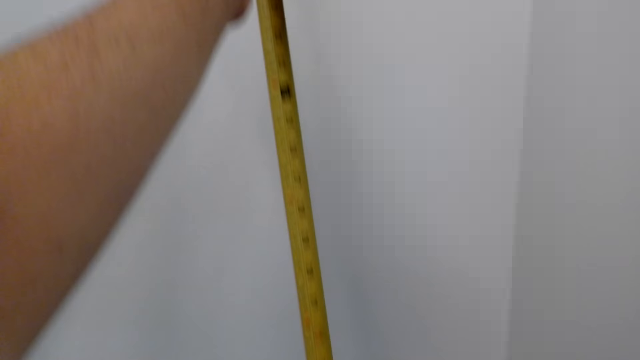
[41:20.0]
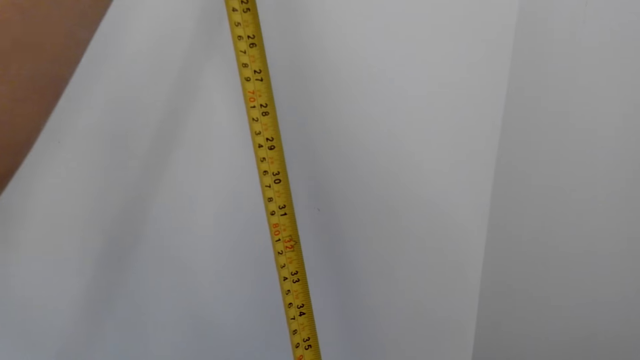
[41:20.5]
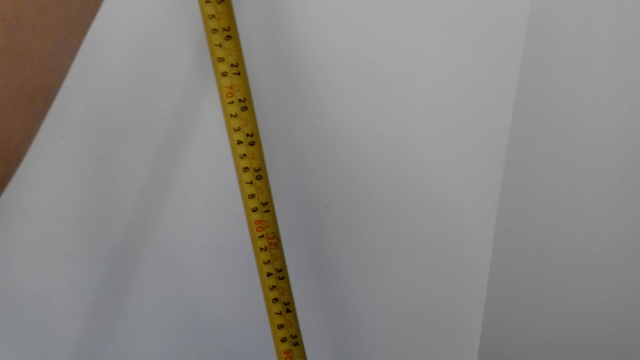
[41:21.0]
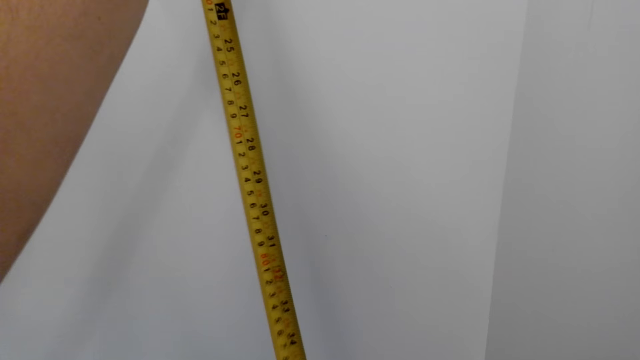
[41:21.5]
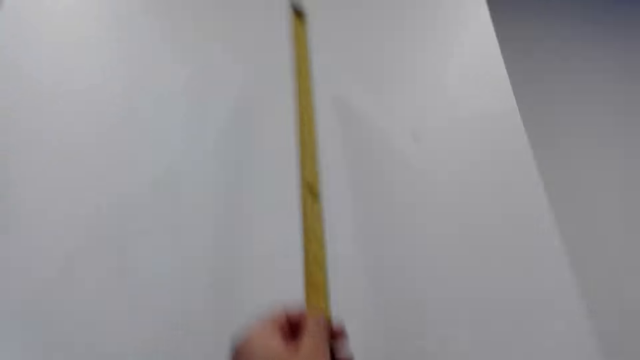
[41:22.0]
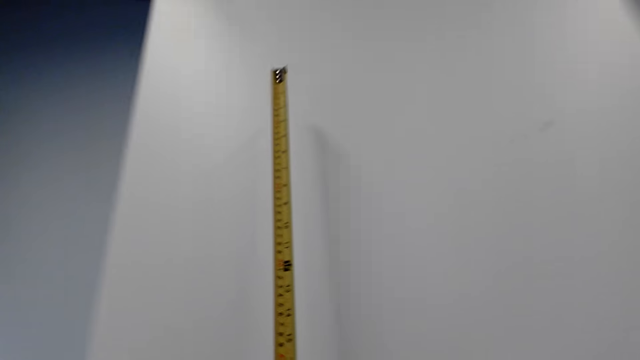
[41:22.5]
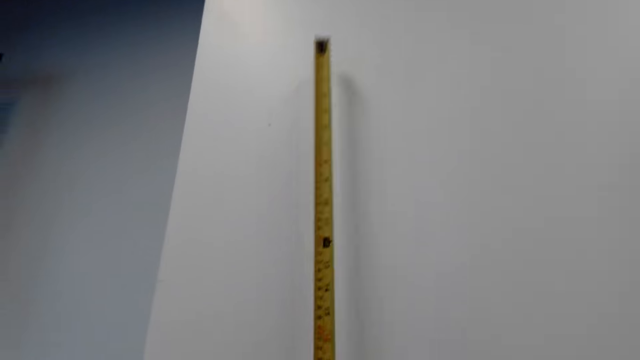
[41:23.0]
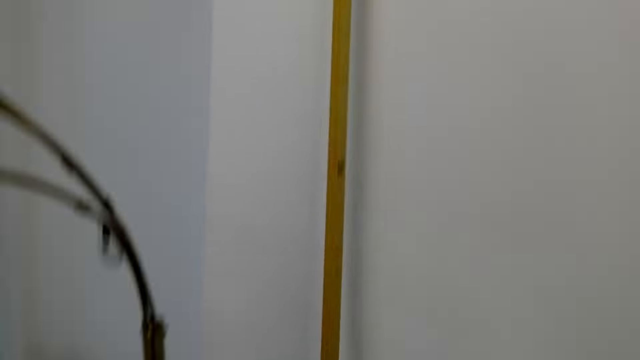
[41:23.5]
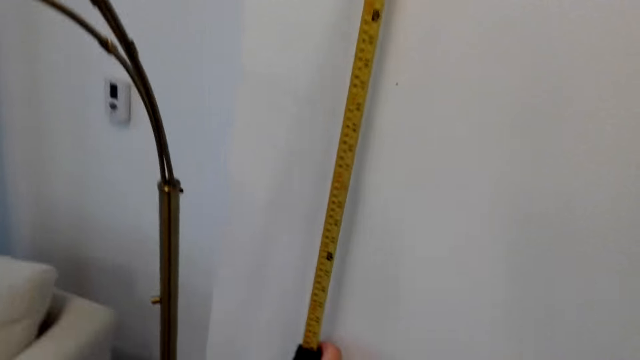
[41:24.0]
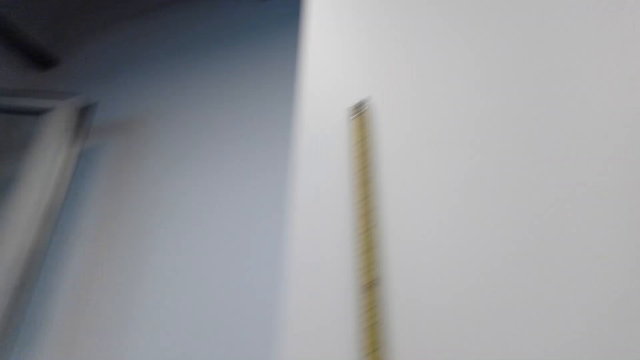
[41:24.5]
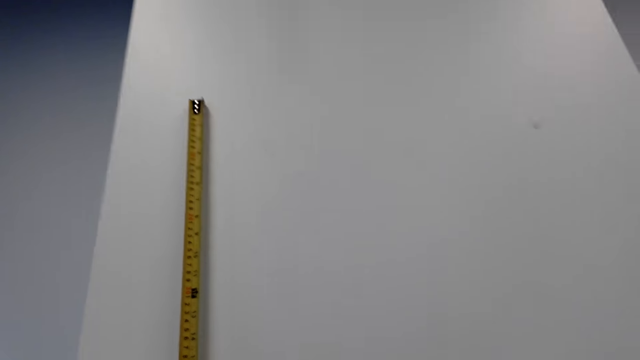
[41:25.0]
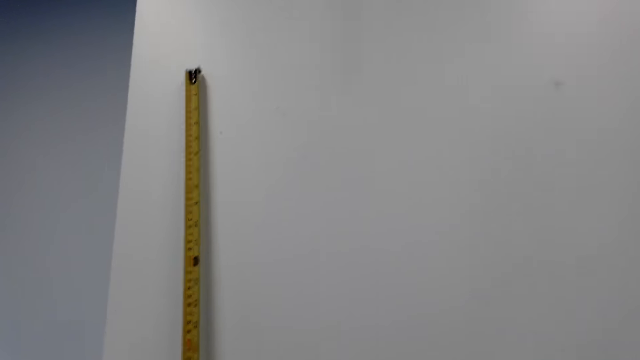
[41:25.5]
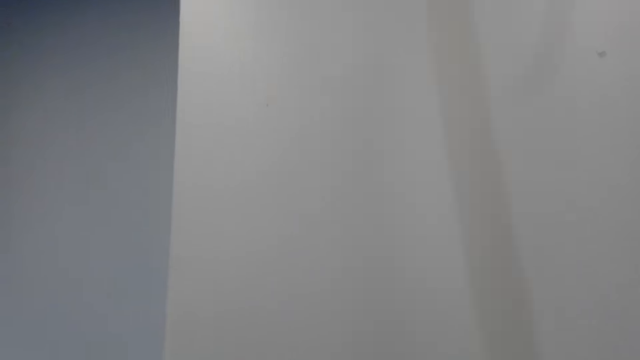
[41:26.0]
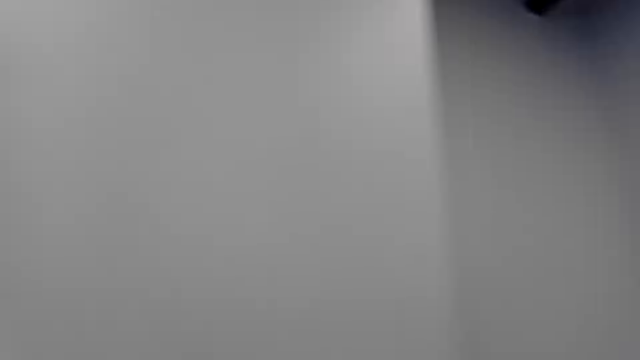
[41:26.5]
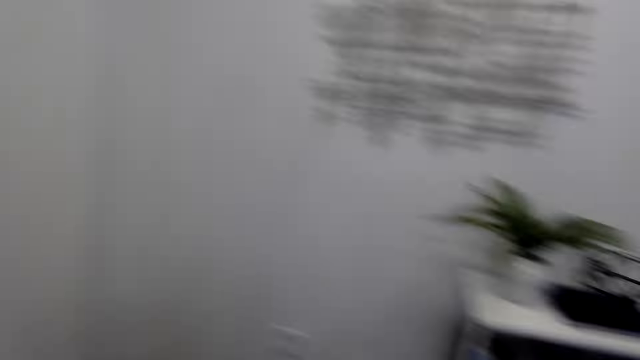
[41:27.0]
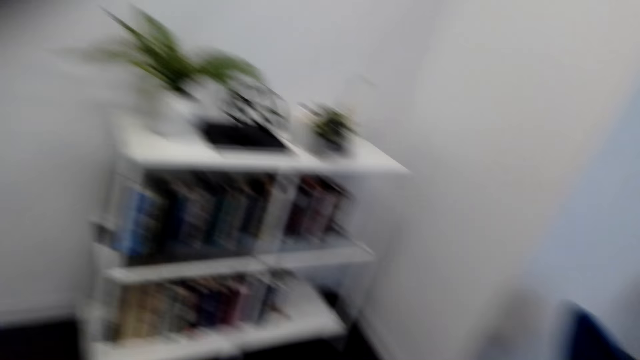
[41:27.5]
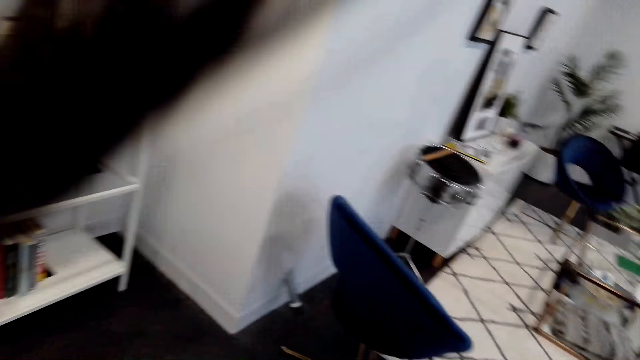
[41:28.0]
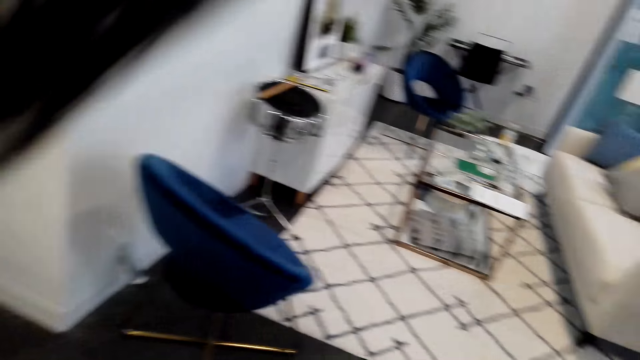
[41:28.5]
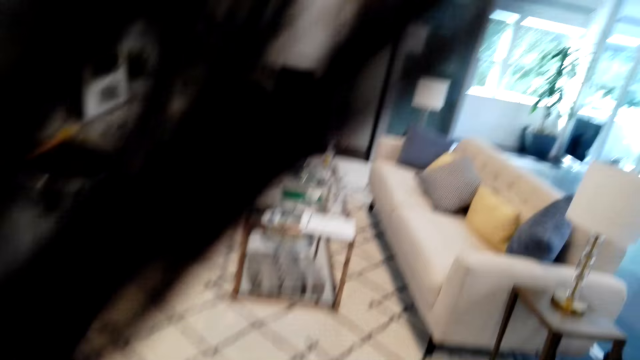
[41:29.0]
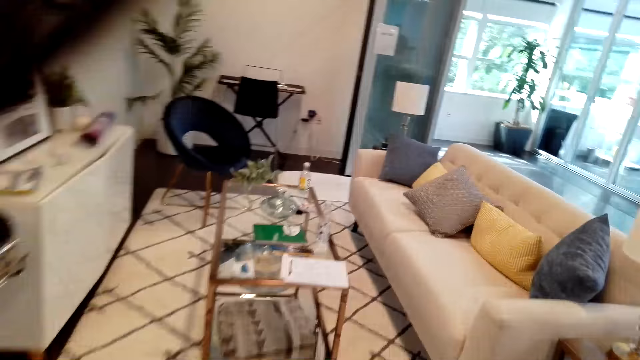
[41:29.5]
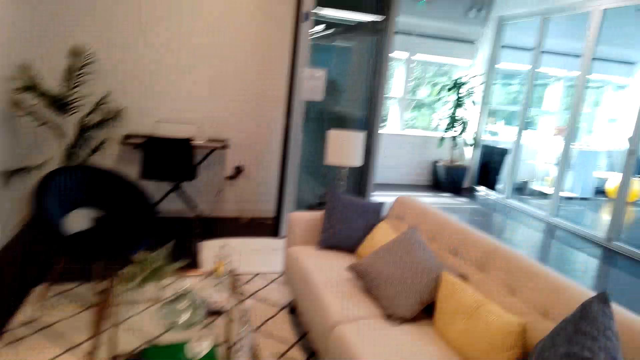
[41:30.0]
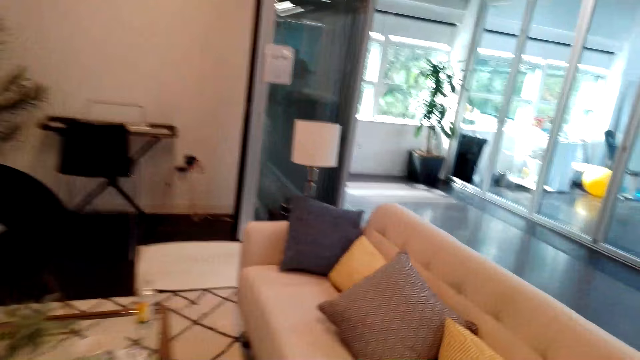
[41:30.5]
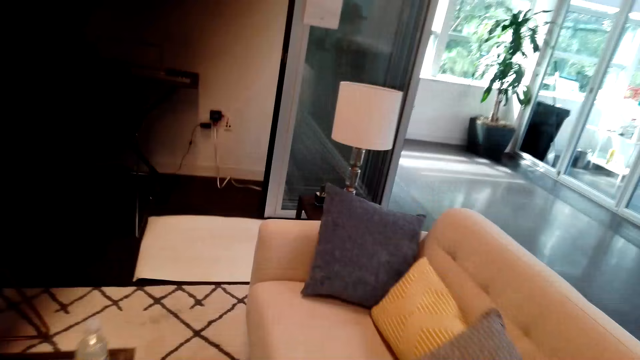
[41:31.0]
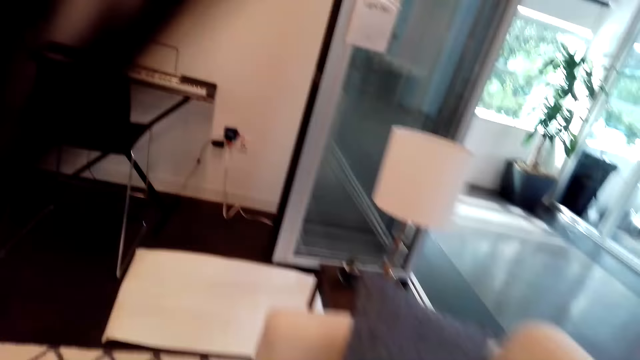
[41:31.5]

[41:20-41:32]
The camera wearer measures with the tape measure. They walk around.

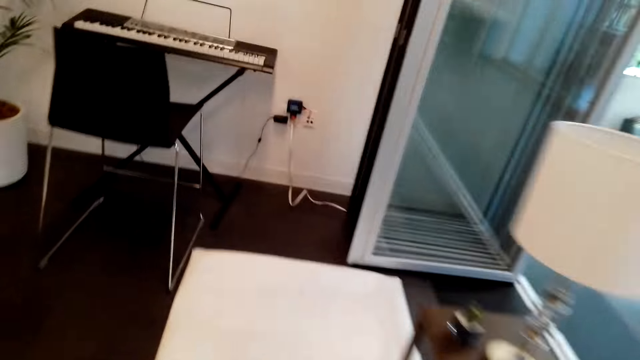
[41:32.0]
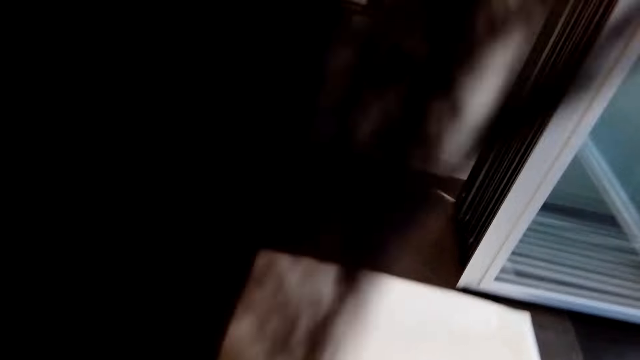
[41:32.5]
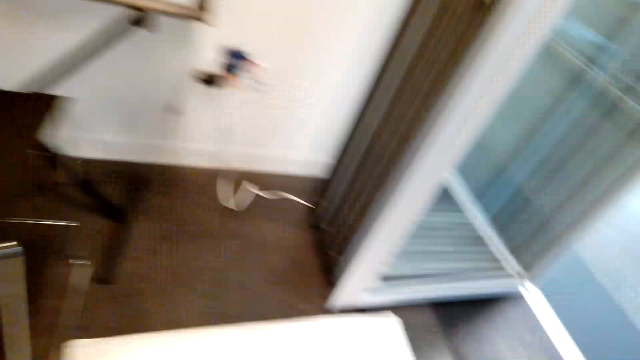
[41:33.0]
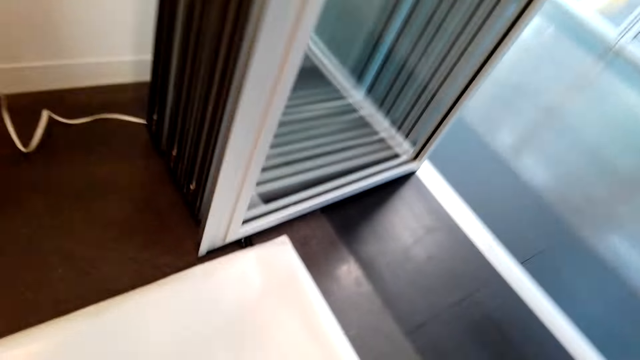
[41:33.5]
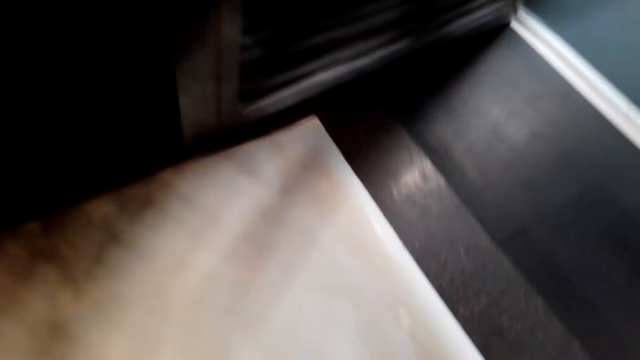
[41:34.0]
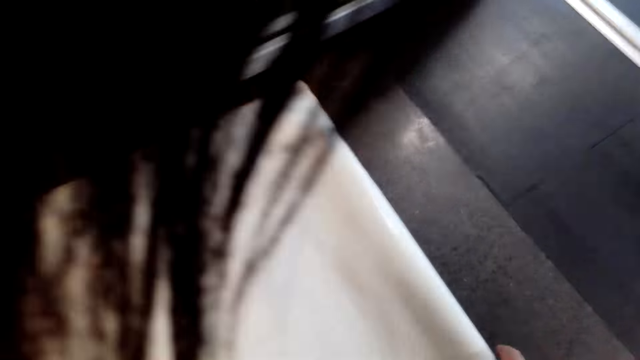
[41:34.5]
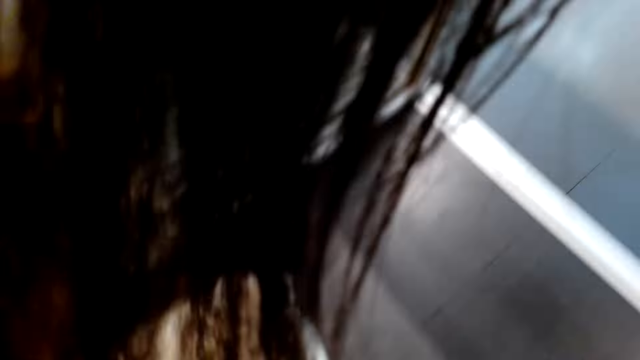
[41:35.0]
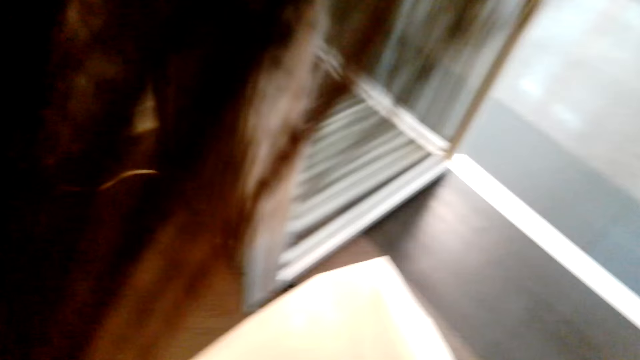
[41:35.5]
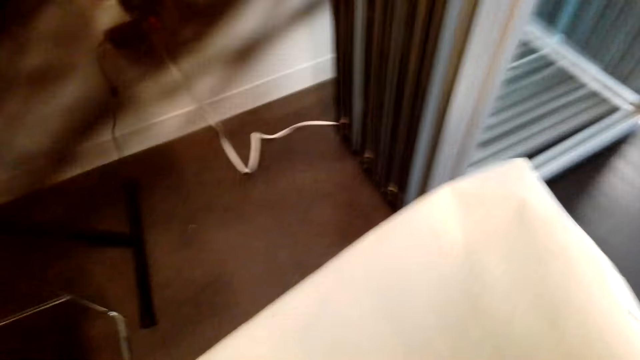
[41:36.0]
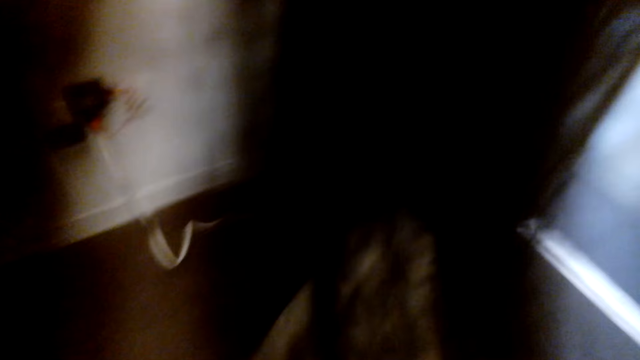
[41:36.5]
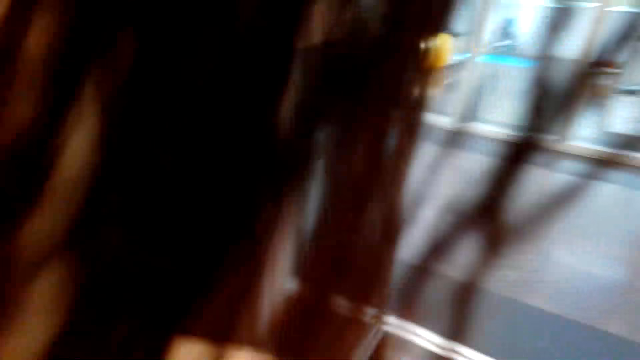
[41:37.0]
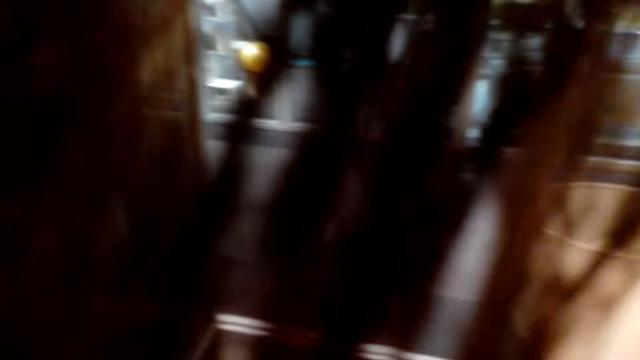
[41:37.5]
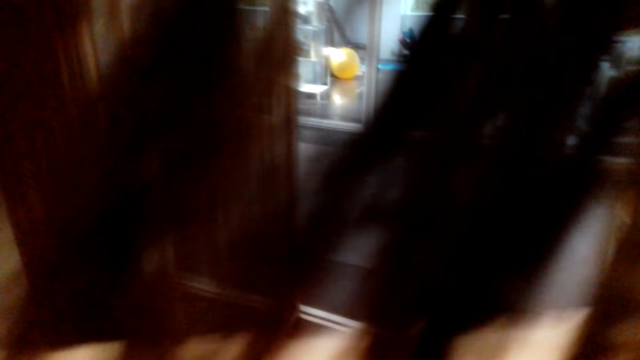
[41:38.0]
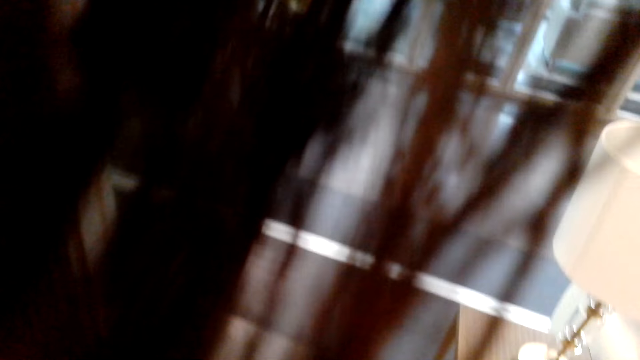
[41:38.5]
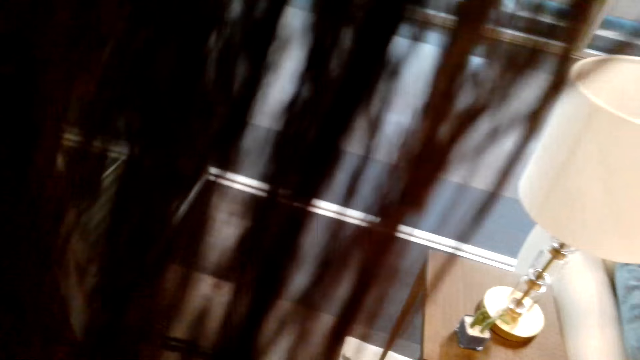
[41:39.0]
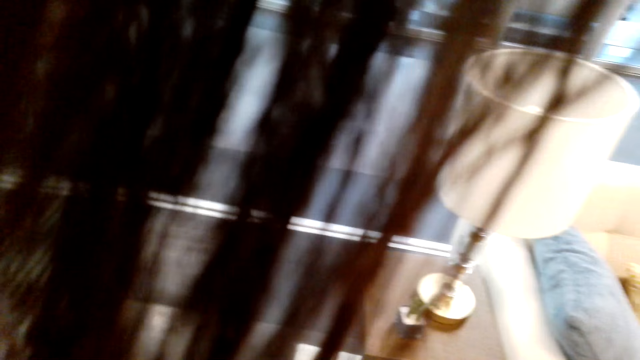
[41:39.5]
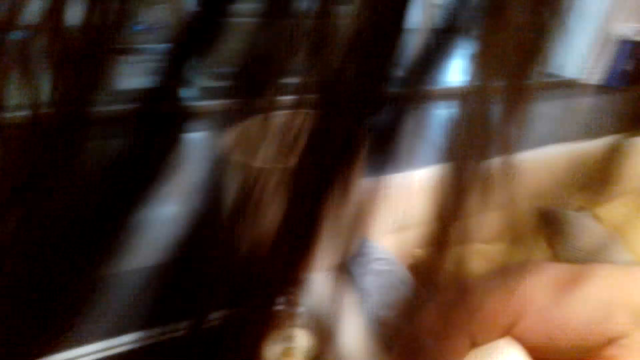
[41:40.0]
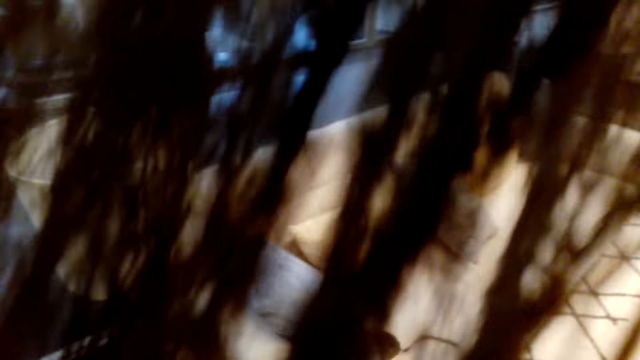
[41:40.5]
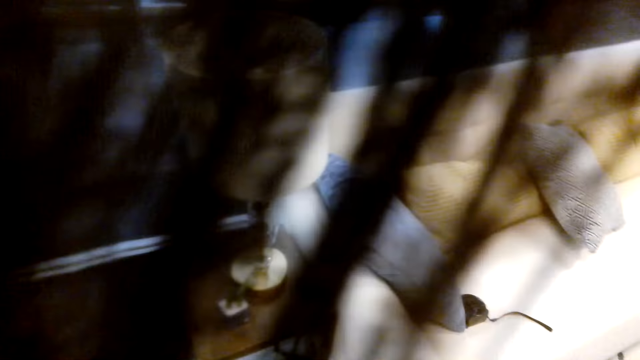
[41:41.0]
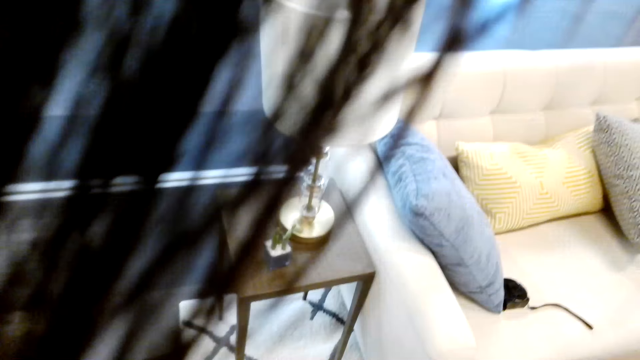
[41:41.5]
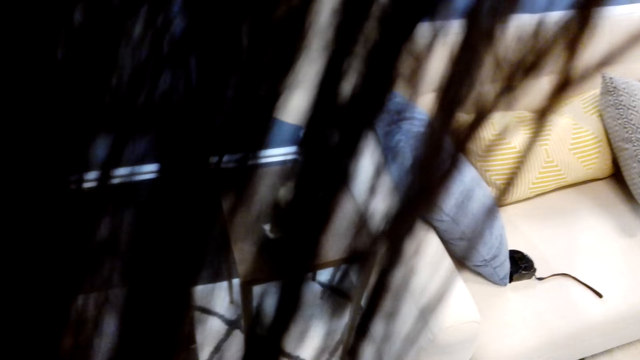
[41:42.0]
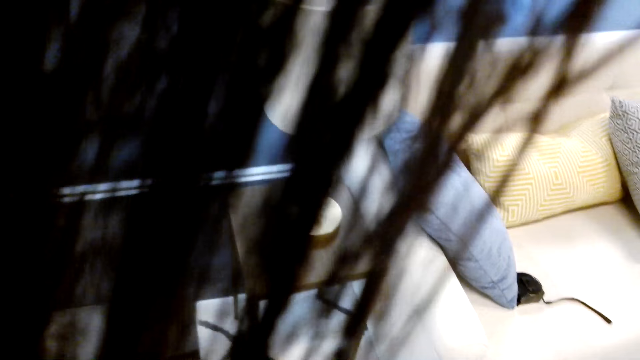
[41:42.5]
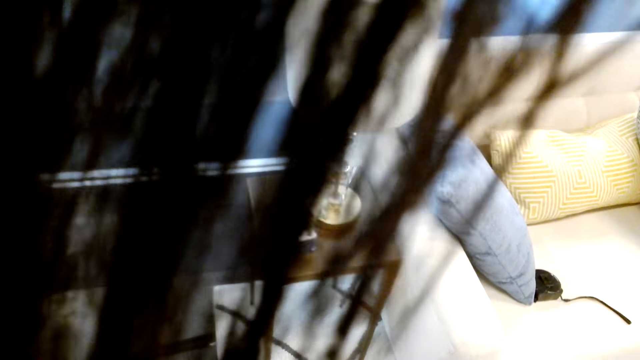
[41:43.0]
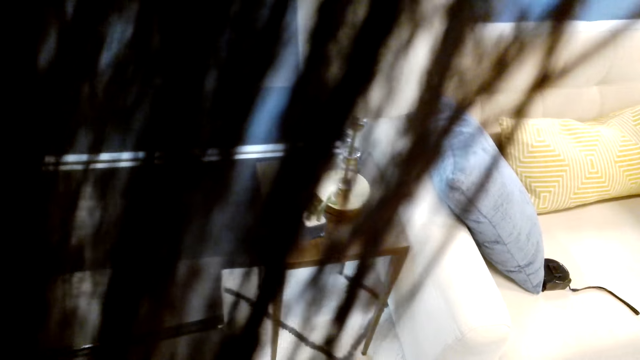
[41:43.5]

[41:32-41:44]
The camera wearer picks up canvas paper. They walk around.
